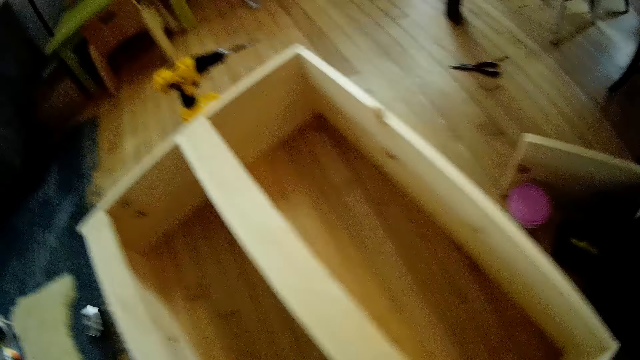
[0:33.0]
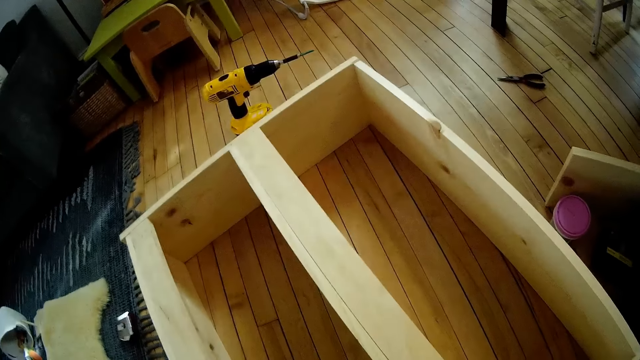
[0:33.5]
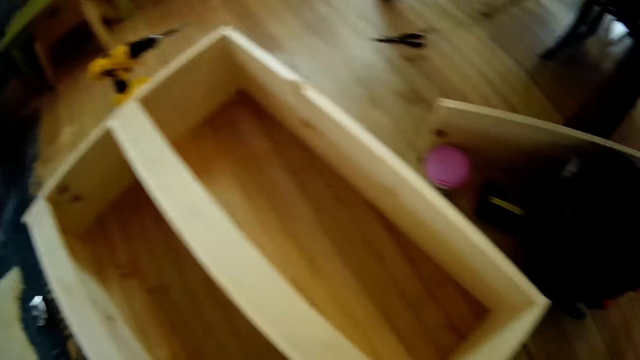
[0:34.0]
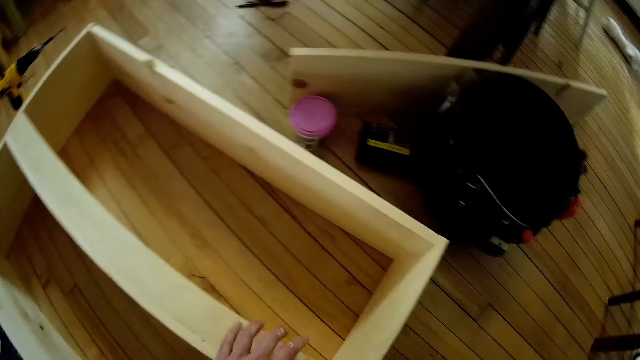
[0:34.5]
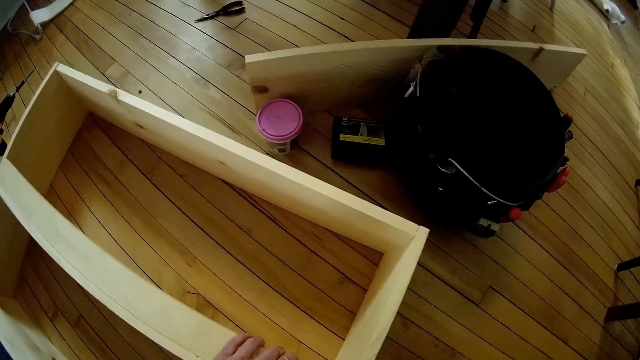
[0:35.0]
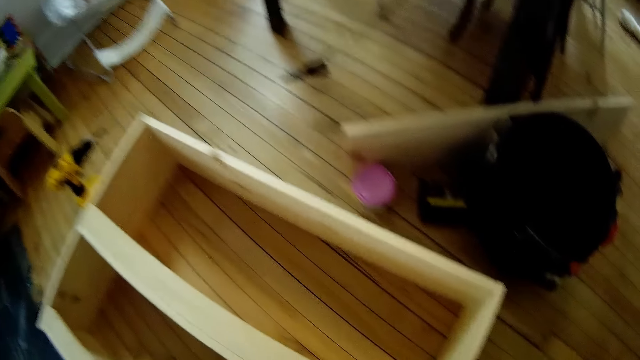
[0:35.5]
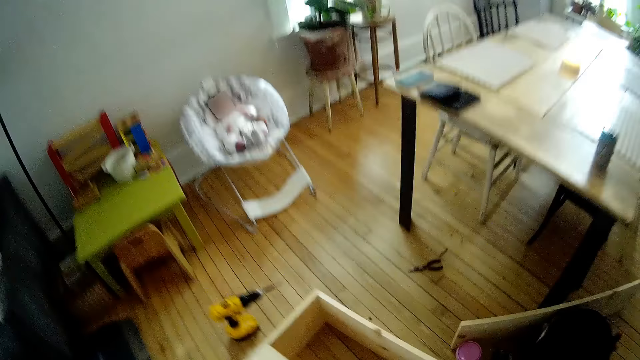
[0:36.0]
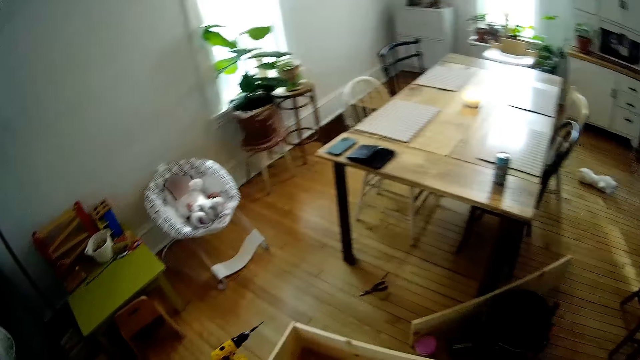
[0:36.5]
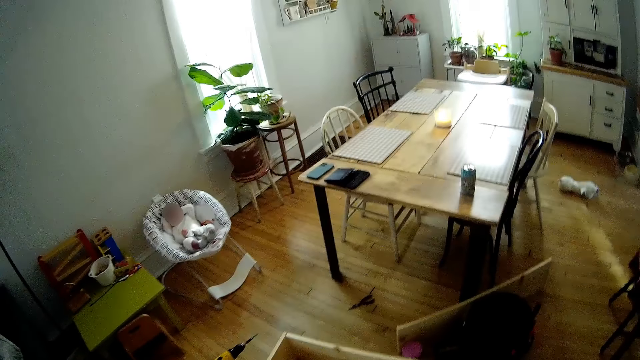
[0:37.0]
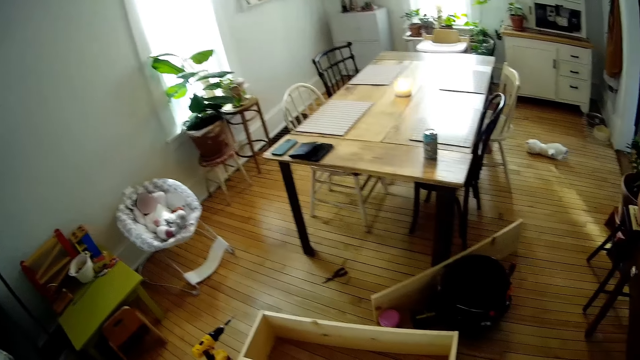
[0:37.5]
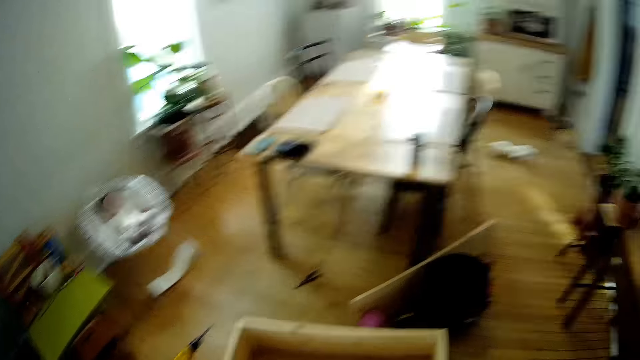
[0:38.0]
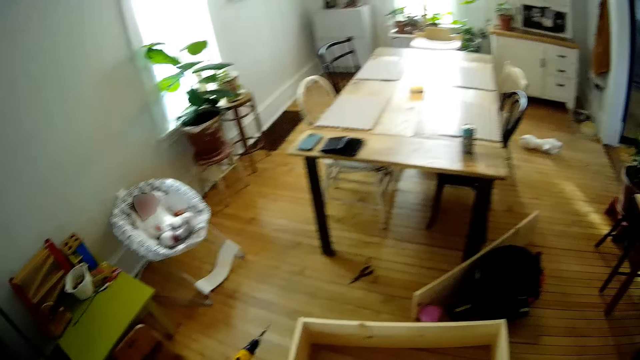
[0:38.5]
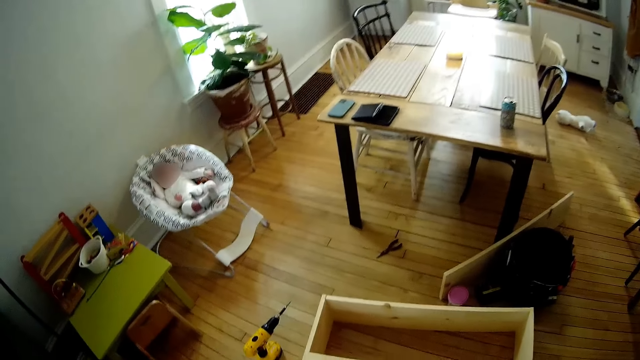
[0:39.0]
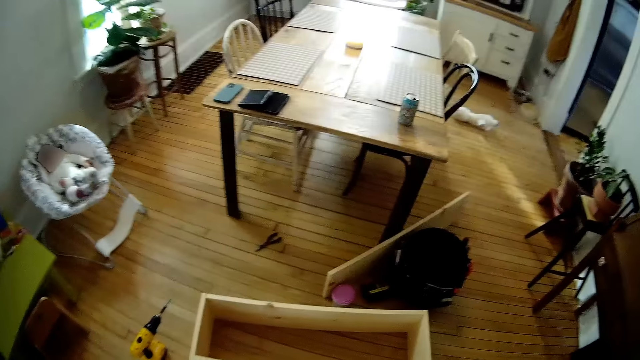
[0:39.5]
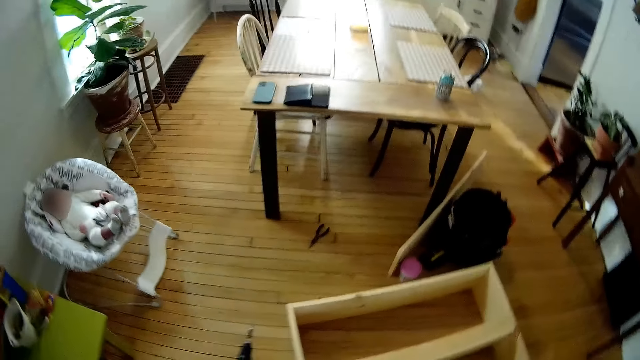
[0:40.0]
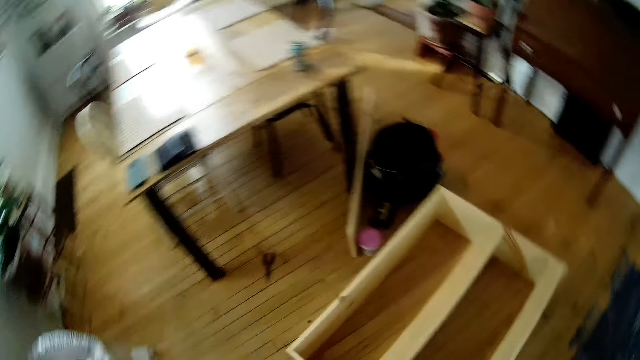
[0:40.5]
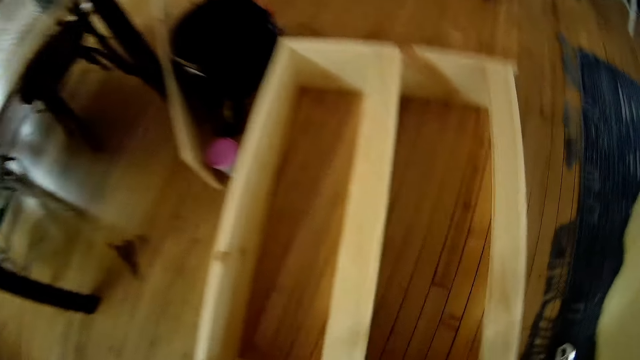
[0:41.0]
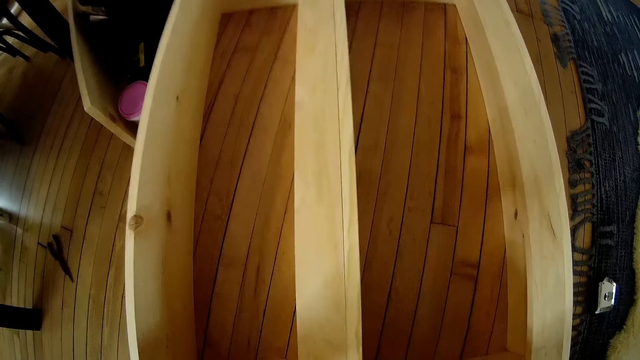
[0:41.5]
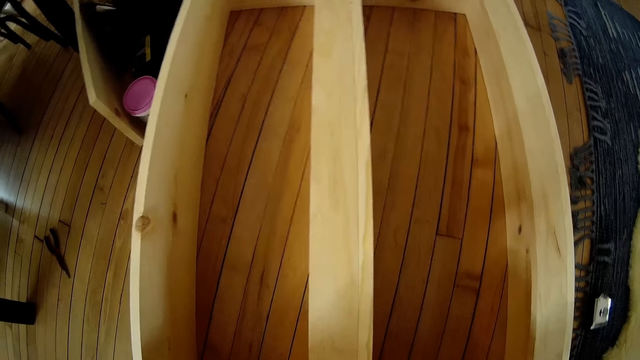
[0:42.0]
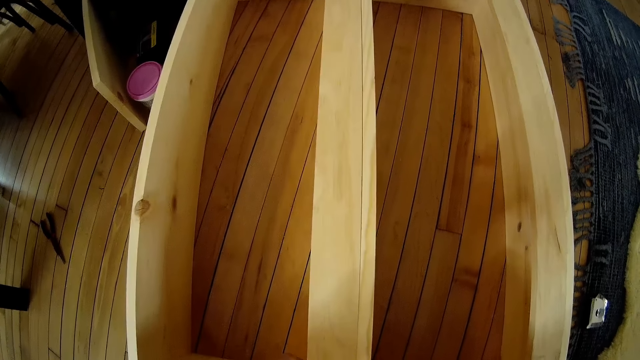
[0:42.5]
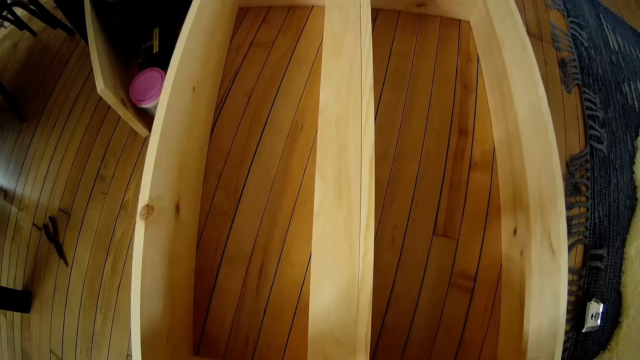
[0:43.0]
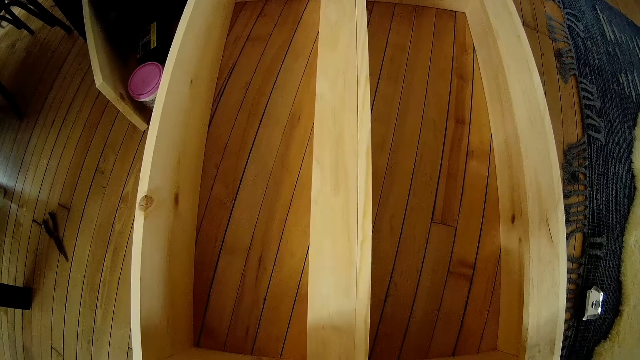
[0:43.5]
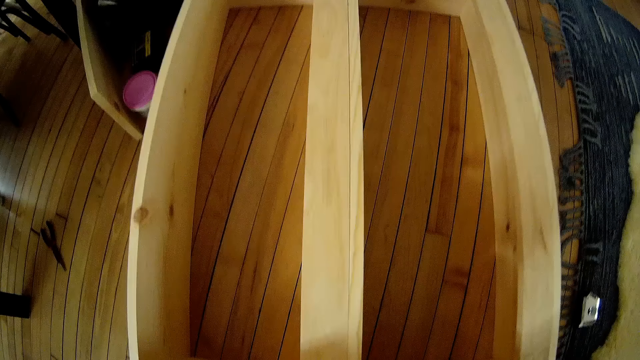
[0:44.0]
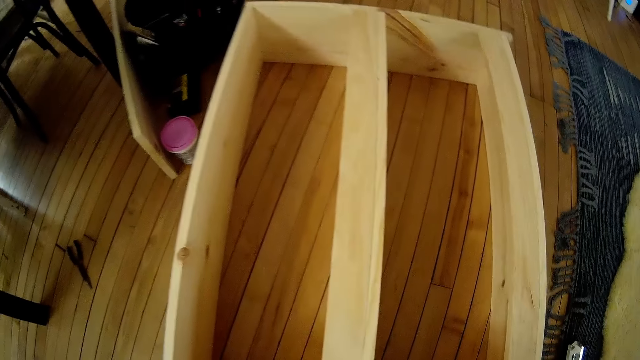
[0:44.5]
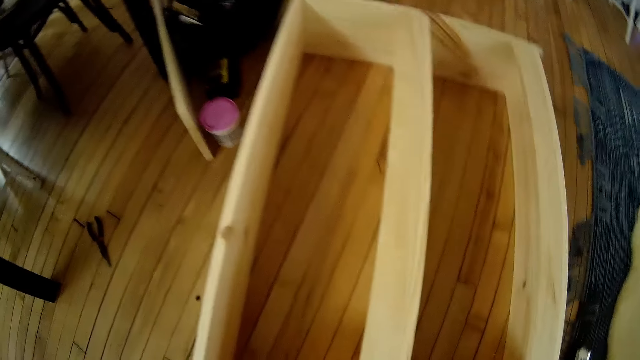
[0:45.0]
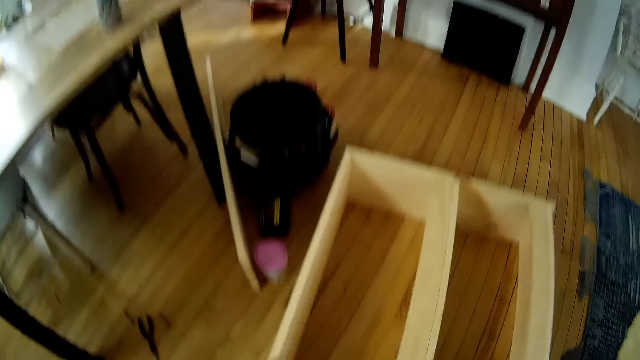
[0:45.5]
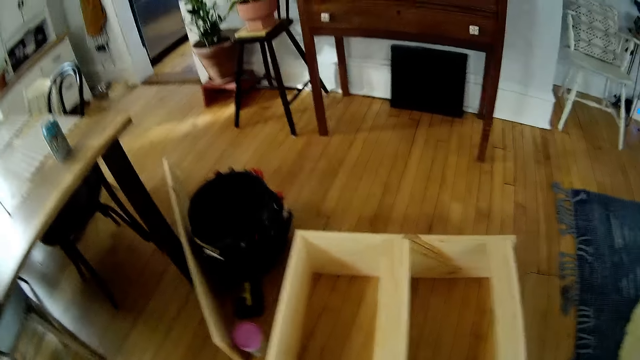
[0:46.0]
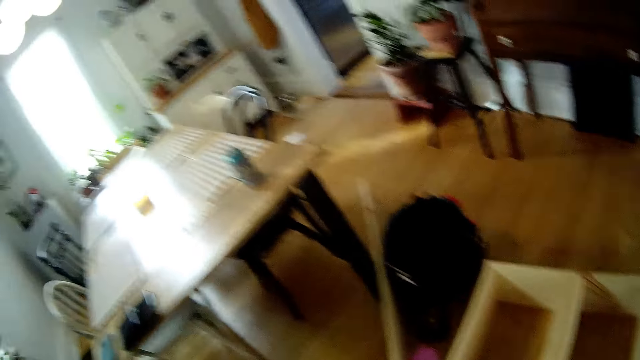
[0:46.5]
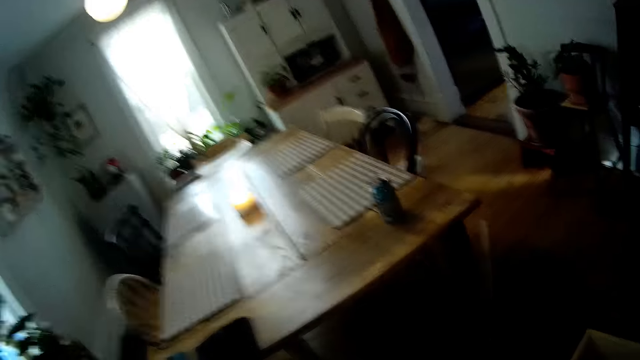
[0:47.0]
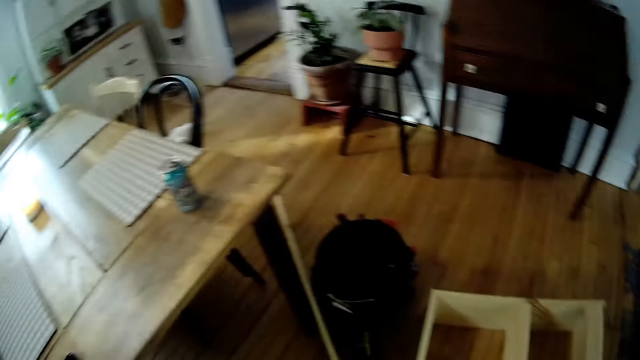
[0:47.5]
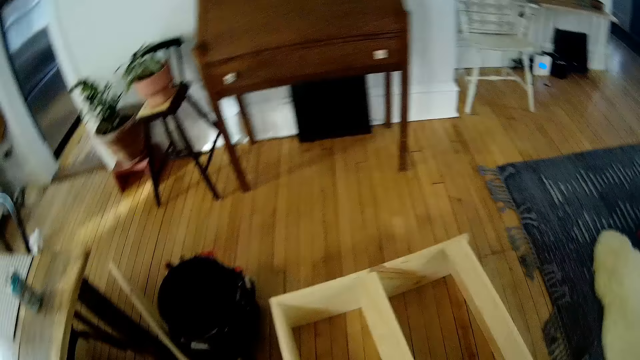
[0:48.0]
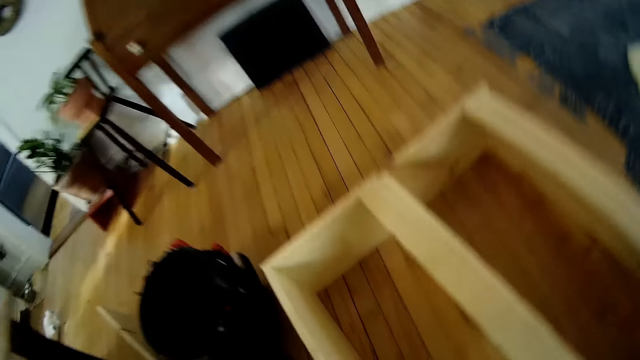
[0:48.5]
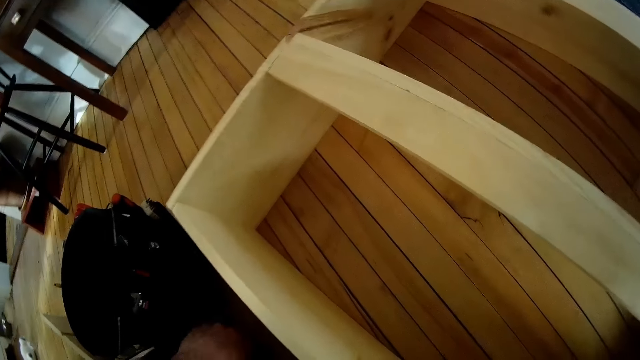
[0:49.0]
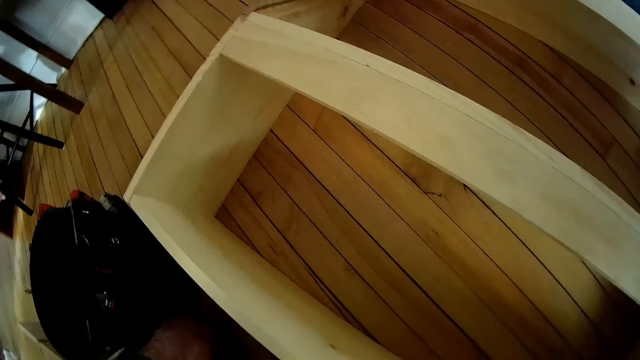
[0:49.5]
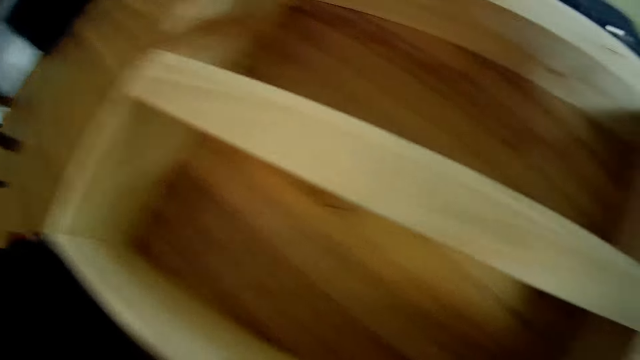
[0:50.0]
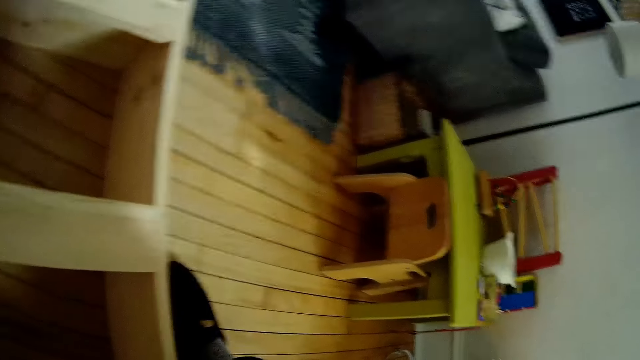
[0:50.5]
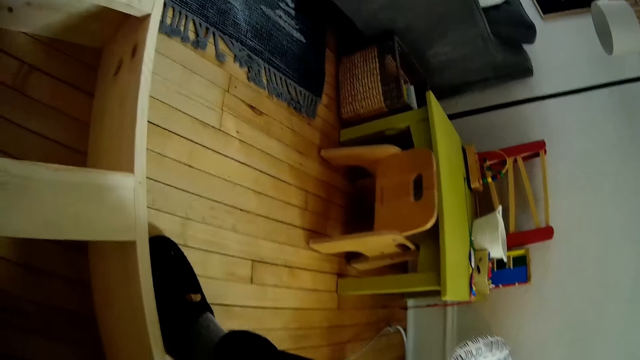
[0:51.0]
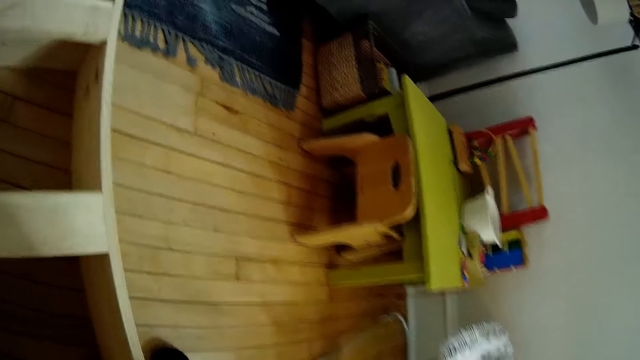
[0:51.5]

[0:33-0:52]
The camera wearer touches the wooden furniture with his left hand. He looks around. He adjusts the plank of wood on the wooden furniture with his left hand. He stares at the wooden structure. He searches for tools in a bag on the floor with his left hand.

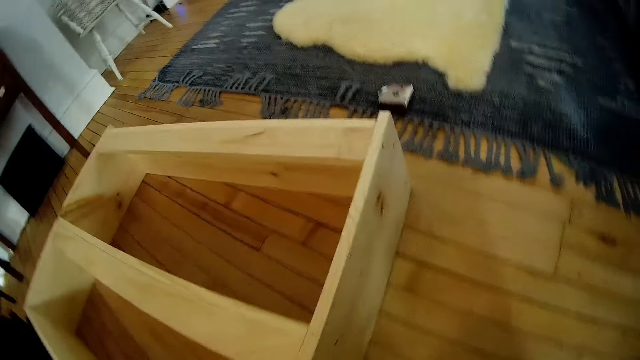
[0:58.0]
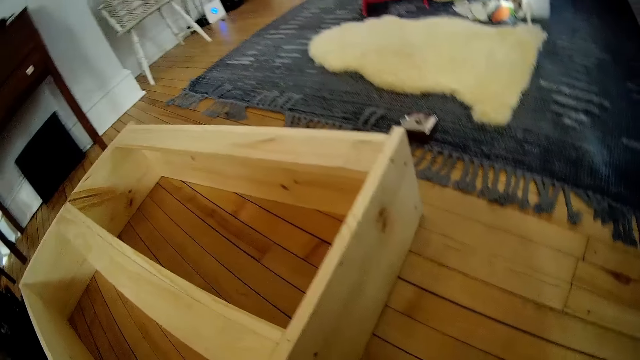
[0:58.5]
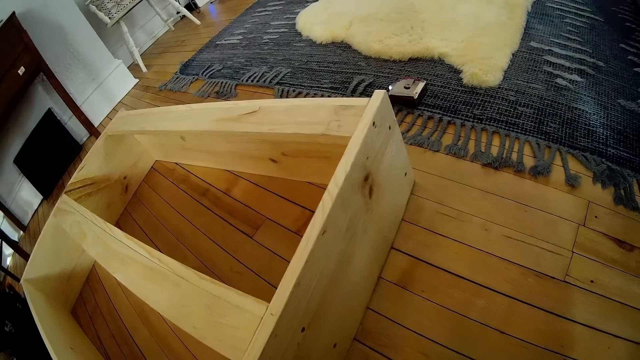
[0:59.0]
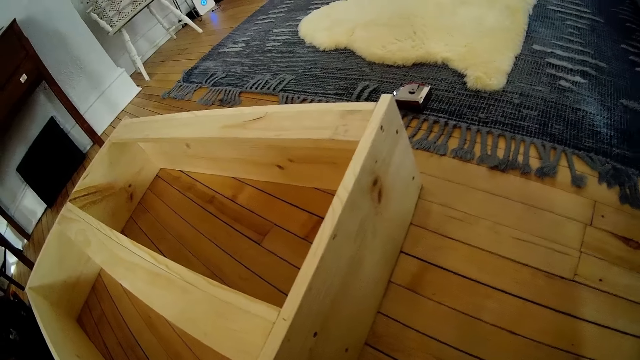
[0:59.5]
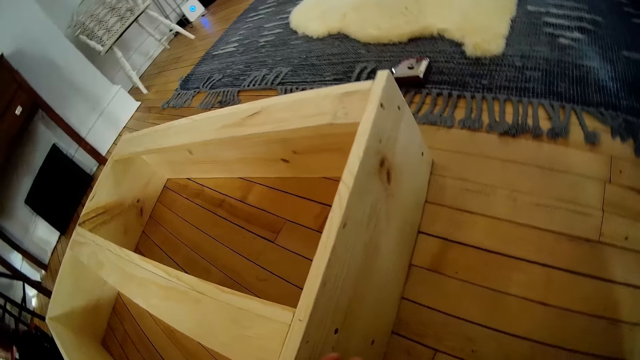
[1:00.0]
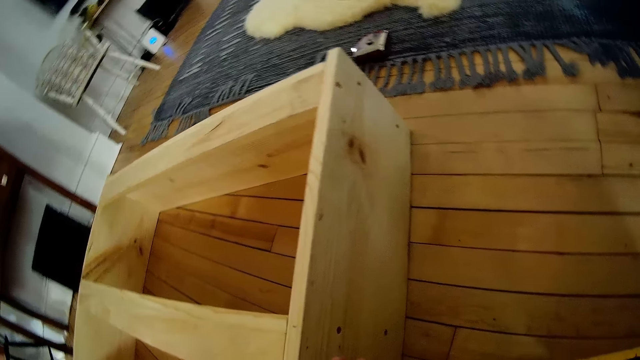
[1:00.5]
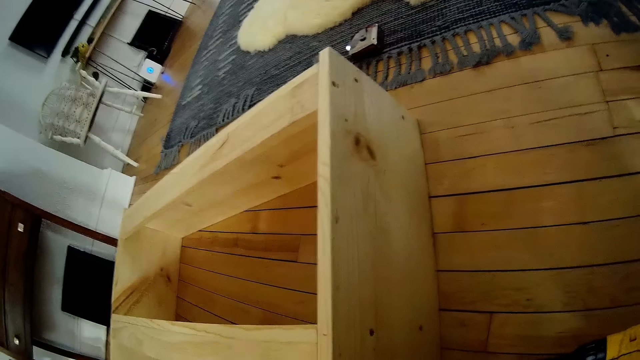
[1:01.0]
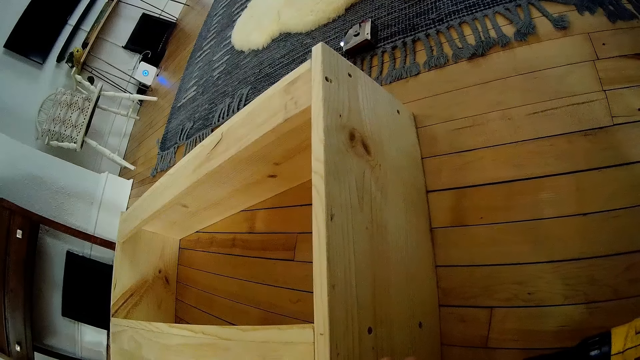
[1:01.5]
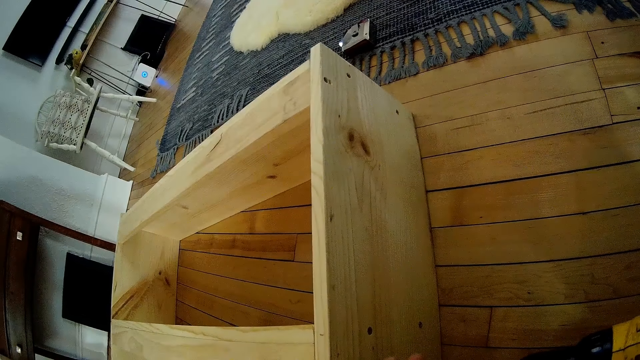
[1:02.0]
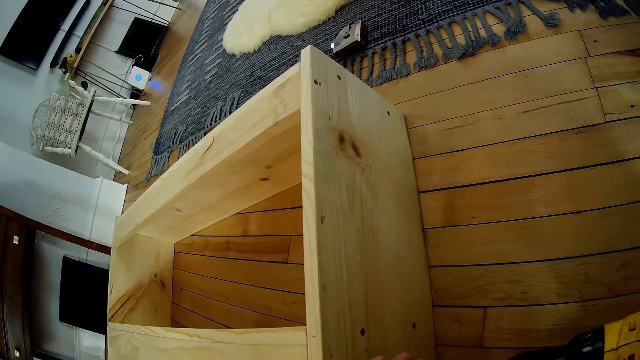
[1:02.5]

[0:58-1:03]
The camera wearer picks up the drill. They stare at the wooden structure.
